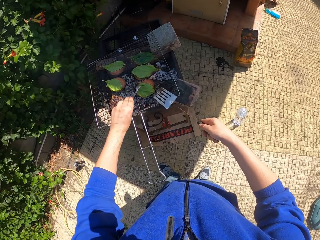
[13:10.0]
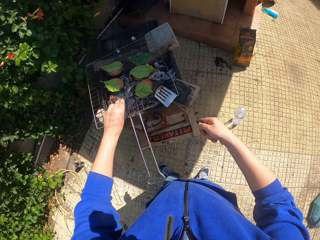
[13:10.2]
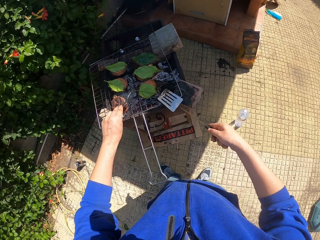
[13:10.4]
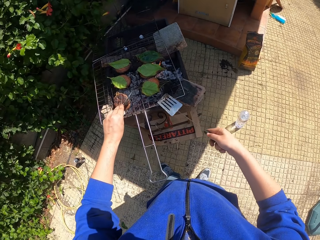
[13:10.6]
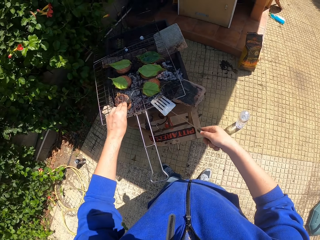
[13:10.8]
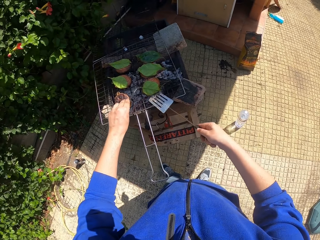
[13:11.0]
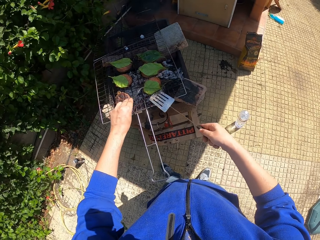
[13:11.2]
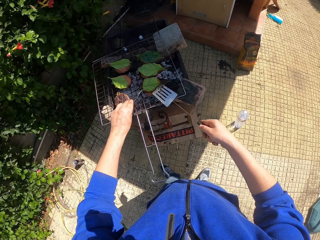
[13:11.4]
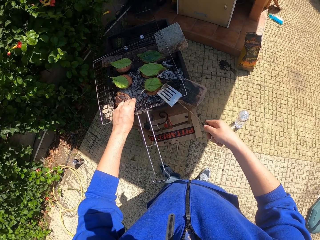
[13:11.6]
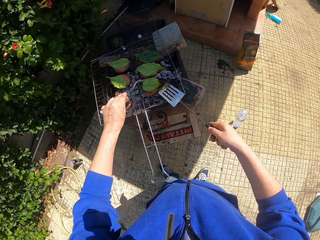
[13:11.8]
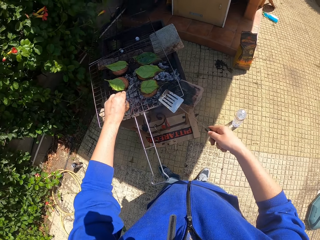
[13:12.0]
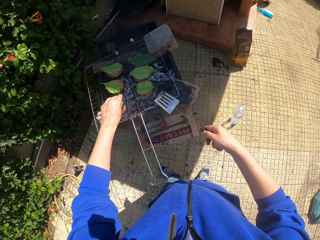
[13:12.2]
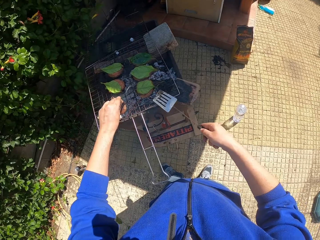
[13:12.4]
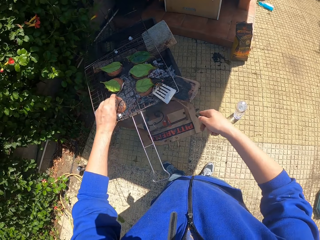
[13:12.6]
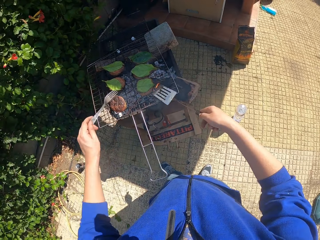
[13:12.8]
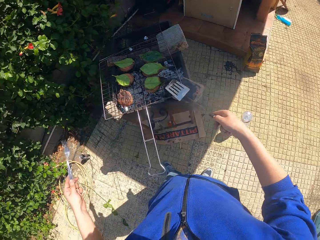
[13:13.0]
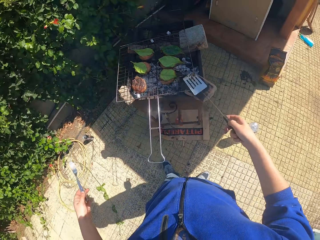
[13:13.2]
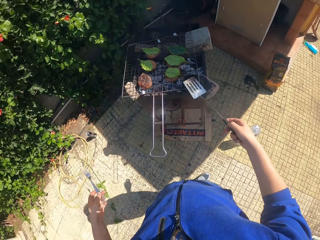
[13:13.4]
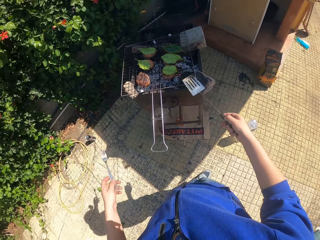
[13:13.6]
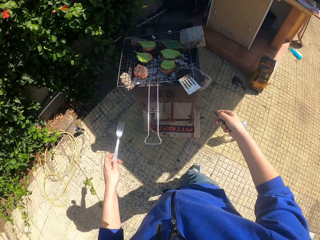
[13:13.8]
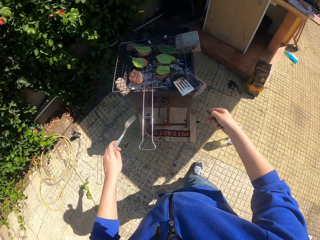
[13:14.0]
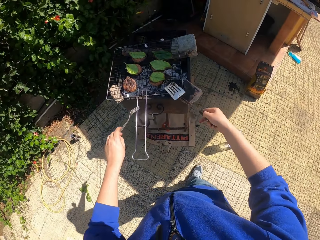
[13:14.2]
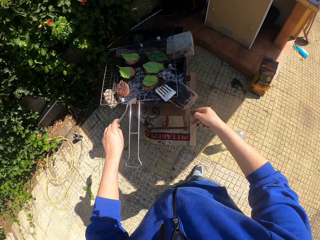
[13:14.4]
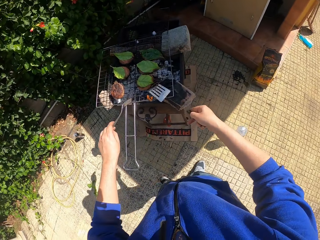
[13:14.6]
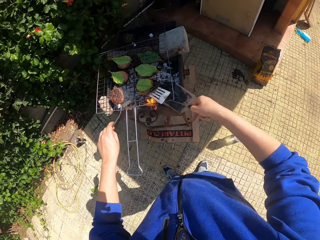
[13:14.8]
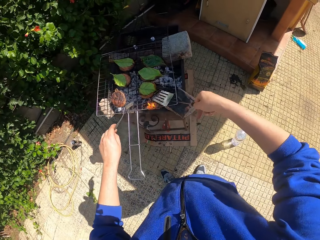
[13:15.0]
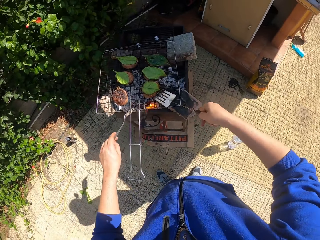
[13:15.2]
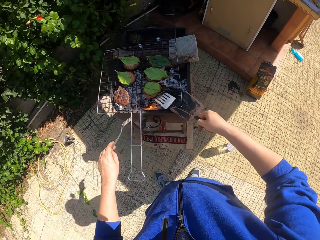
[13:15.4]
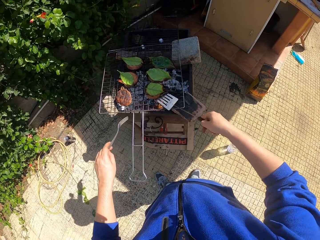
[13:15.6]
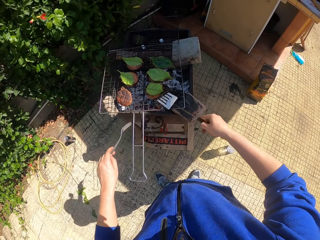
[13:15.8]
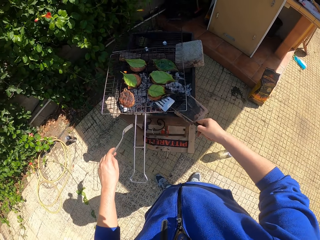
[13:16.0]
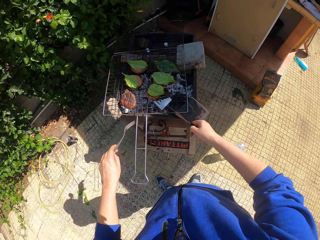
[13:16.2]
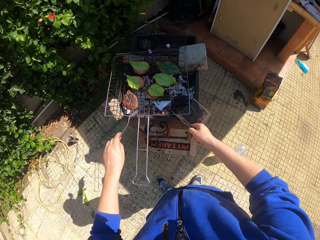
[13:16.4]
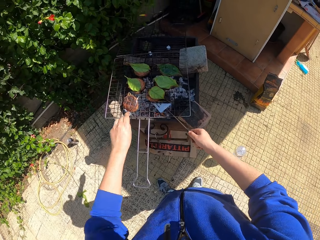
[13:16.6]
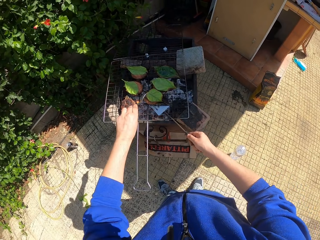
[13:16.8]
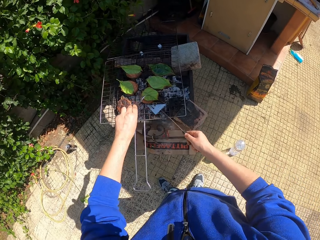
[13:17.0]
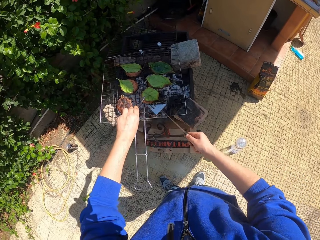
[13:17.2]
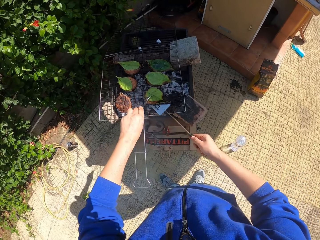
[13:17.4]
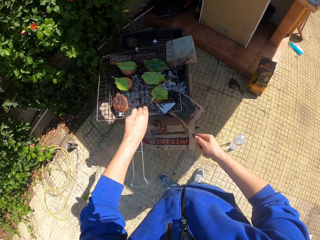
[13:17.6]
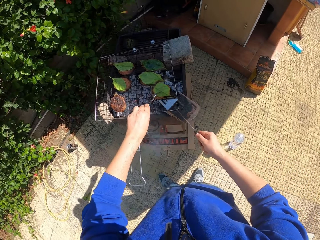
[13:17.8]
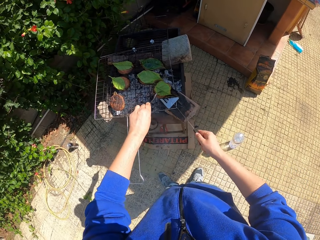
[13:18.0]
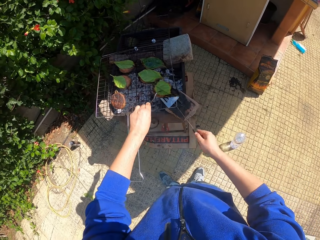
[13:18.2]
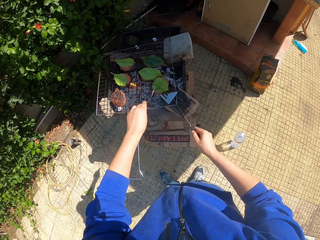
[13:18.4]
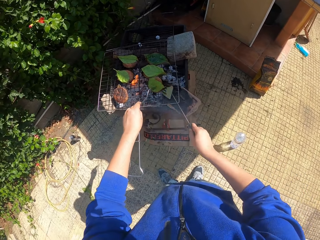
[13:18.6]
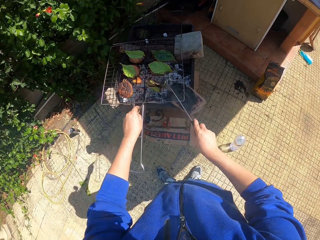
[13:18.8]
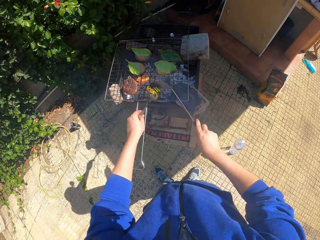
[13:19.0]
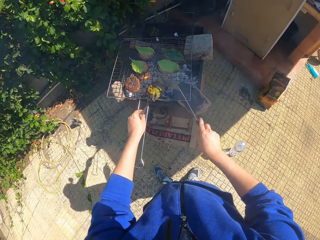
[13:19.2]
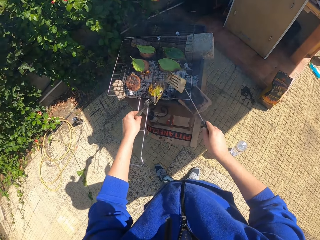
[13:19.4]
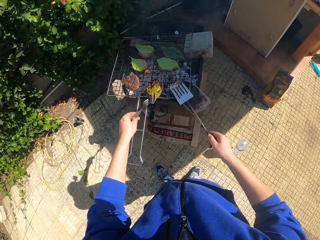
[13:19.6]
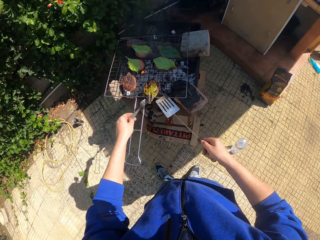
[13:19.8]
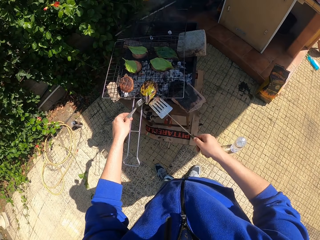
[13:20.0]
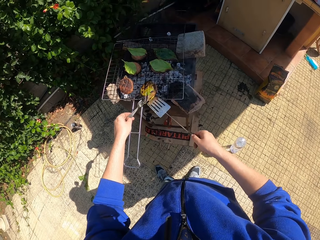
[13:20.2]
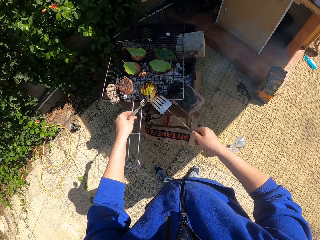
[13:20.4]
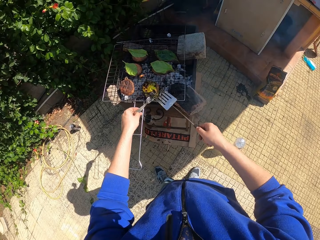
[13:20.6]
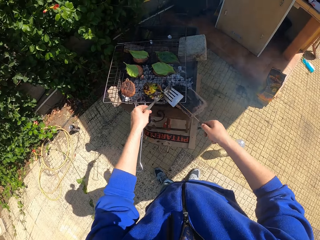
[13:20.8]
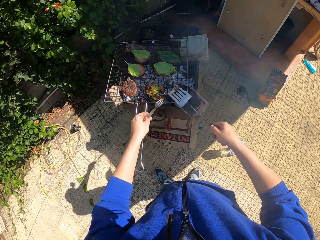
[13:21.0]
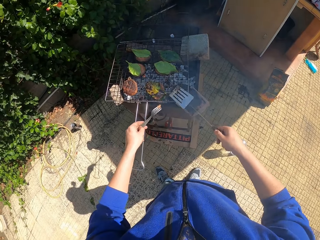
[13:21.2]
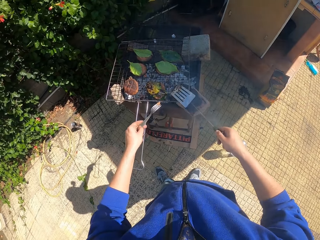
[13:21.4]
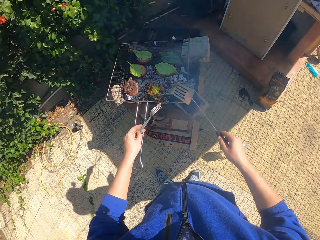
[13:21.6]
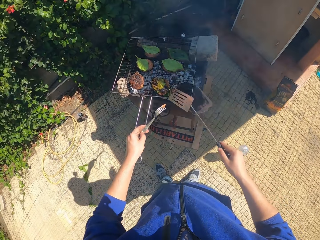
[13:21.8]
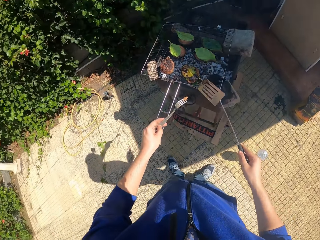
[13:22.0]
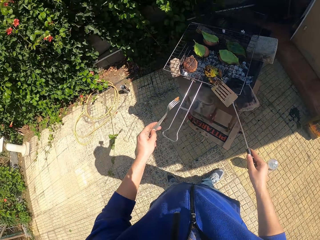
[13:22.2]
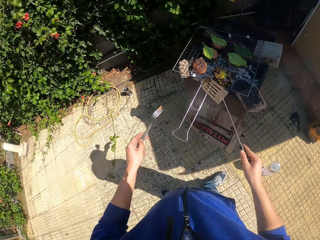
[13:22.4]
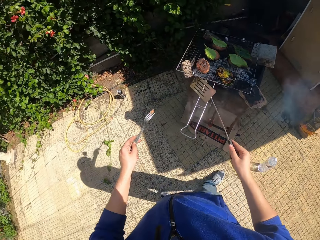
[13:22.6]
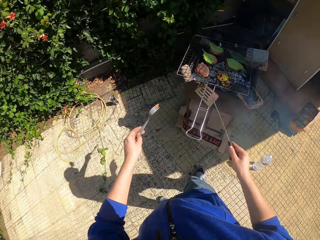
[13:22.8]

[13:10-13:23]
The camera wearer adjusts the leaf on a thai cake with the fork and spatula in both hands. He scoops the thai cake with the spatula in his right hand. He adjusts the cake with the spatula and fork in both hands. He turns the cake over with the spatula in his right hand. He adjusts the cake with the spatula and fork in both hands.

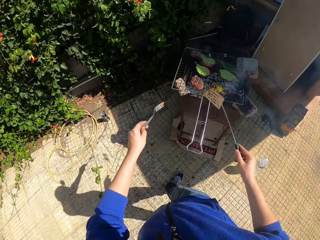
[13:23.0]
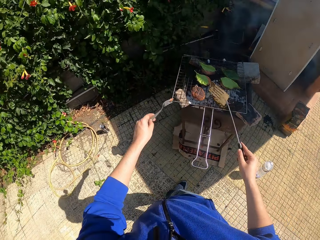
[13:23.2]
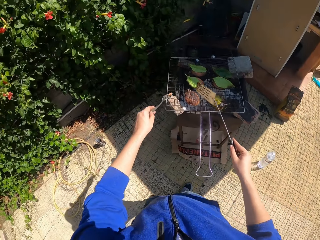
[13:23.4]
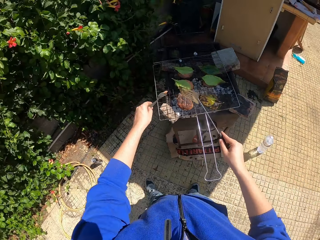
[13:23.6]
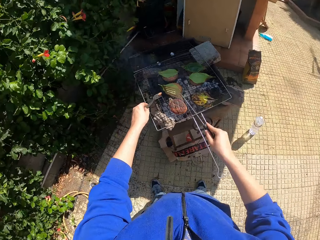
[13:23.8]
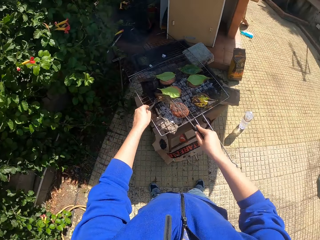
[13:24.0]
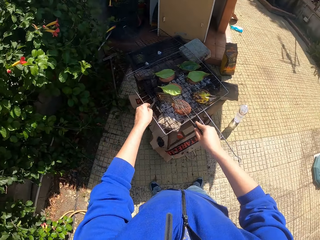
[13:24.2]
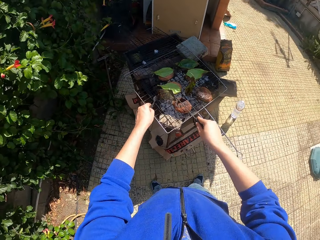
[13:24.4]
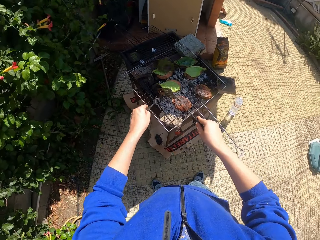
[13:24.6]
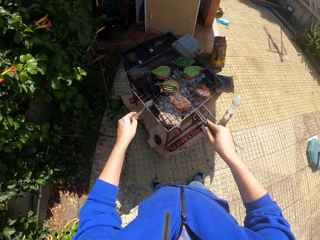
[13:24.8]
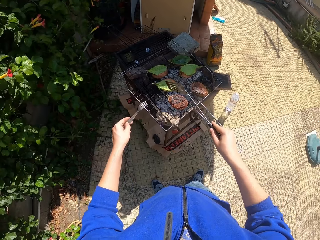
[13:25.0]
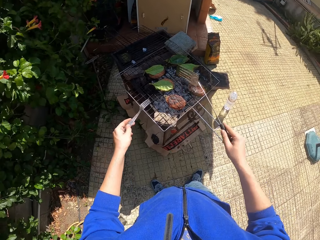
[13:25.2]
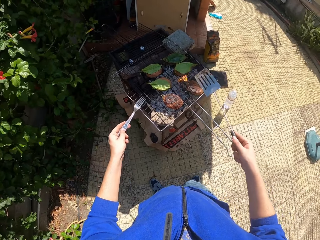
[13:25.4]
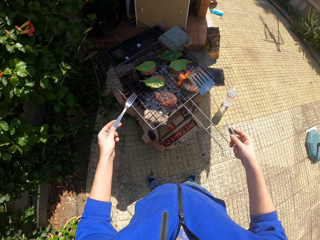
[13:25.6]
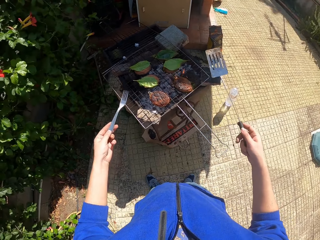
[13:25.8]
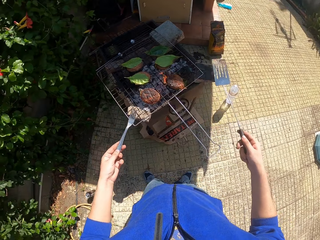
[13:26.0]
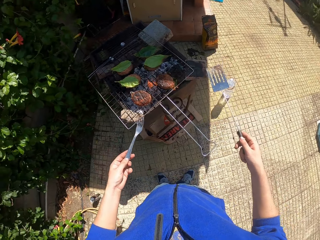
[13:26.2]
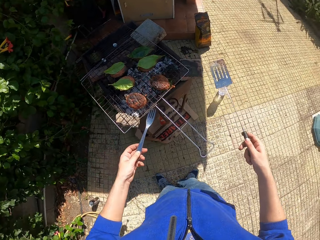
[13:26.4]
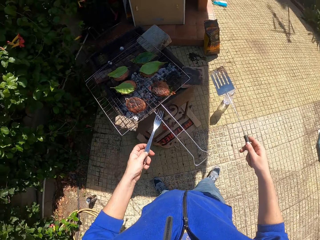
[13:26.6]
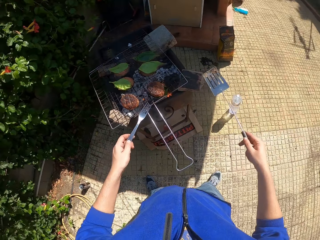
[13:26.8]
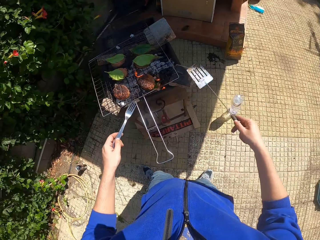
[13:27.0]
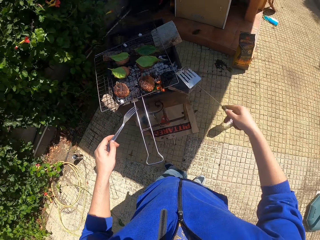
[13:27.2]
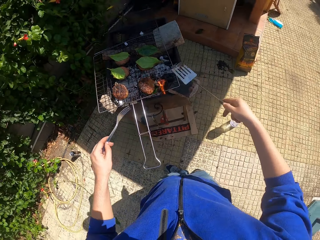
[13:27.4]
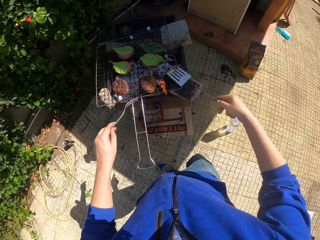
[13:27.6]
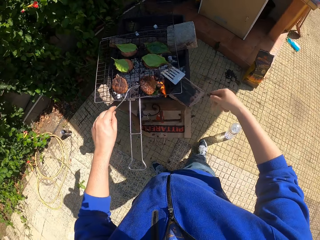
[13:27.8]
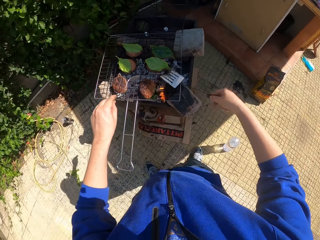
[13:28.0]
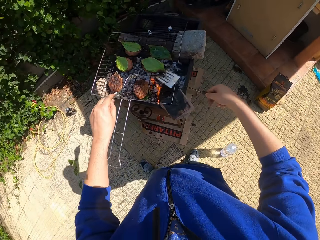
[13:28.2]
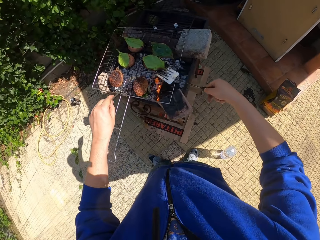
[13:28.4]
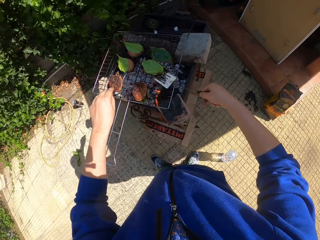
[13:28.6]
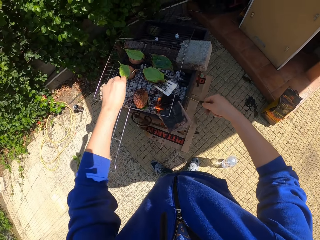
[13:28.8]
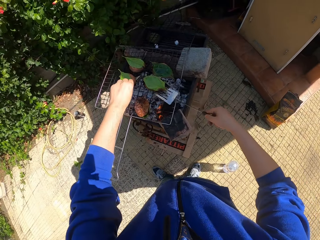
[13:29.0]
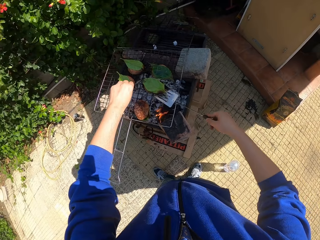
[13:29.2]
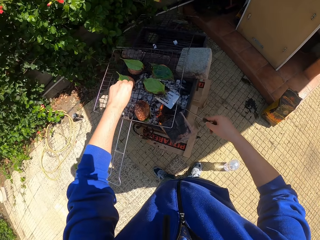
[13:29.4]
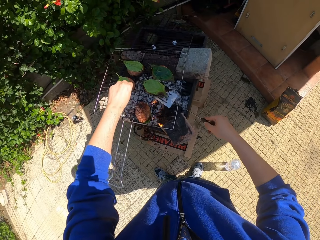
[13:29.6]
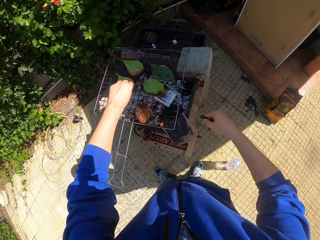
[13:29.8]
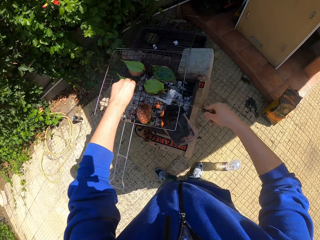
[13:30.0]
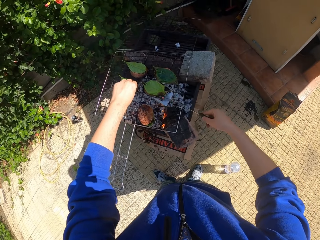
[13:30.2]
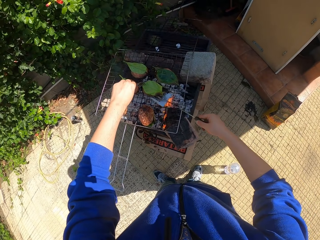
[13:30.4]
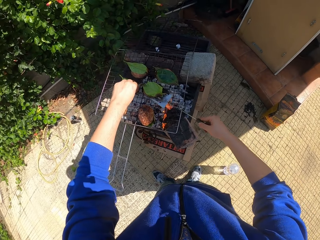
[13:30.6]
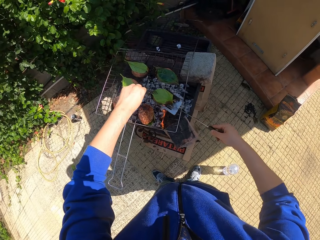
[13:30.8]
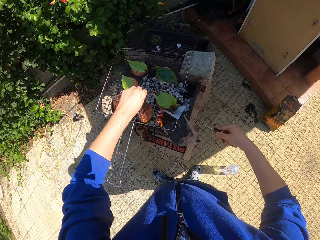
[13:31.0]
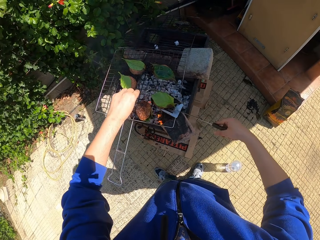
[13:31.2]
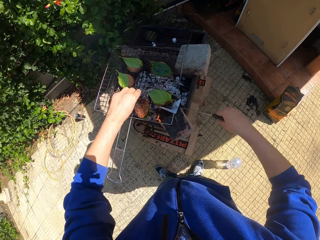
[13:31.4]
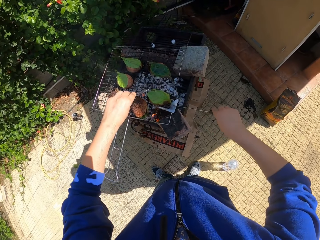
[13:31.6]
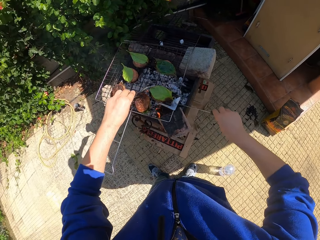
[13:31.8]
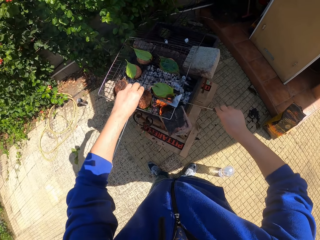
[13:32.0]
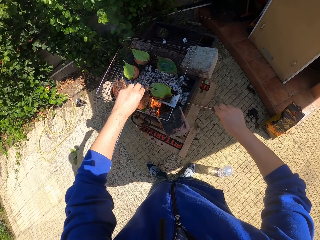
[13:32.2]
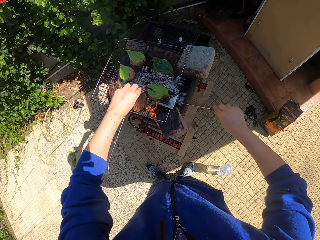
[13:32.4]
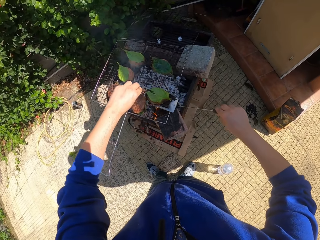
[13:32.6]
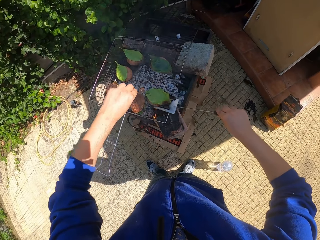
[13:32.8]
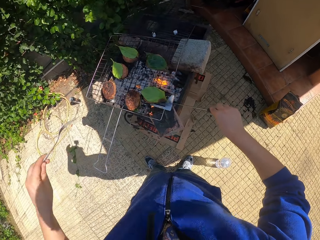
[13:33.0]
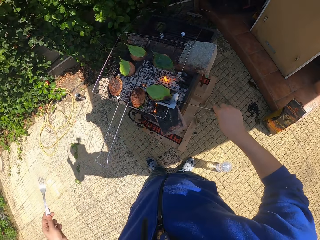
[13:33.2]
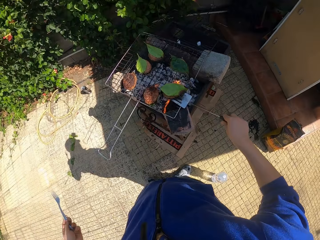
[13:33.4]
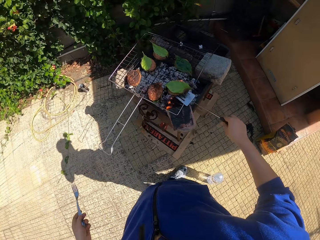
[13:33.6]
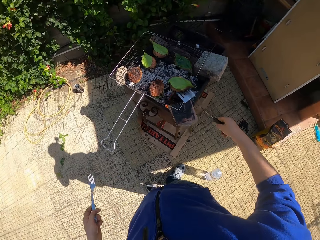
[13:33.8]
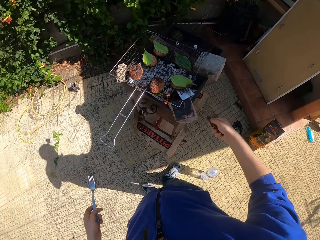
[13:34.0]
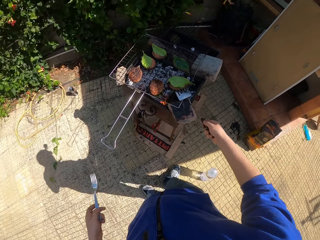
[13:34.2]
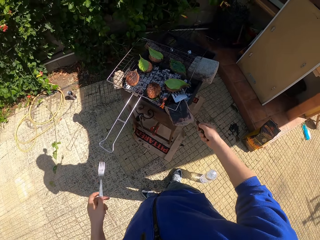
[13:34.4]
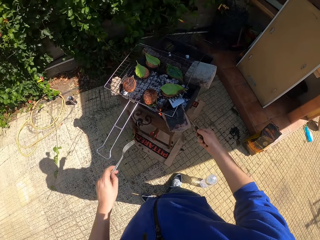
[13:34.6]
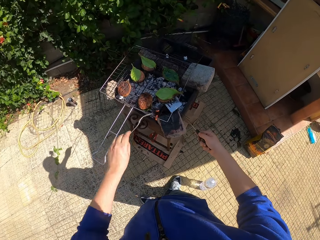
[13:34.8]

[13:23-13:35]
The camera wearer scoops out a piece of cake on the fork with the spatula in his right hand. He scoops the thai cake with the spatula in his right hand.
